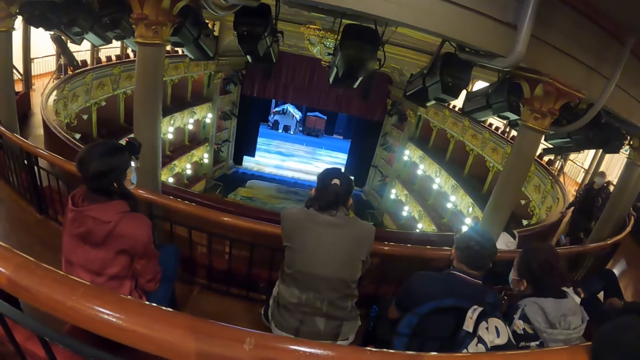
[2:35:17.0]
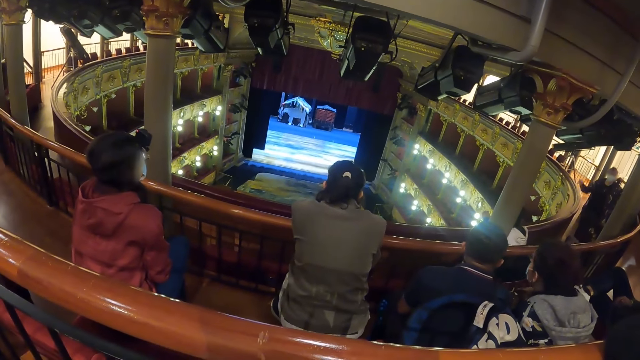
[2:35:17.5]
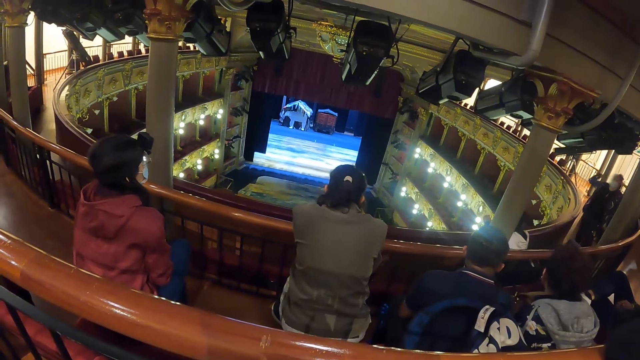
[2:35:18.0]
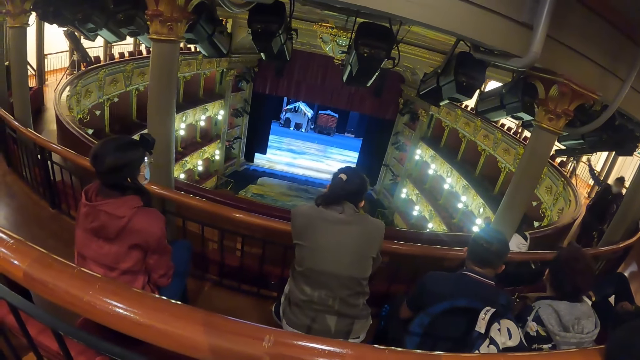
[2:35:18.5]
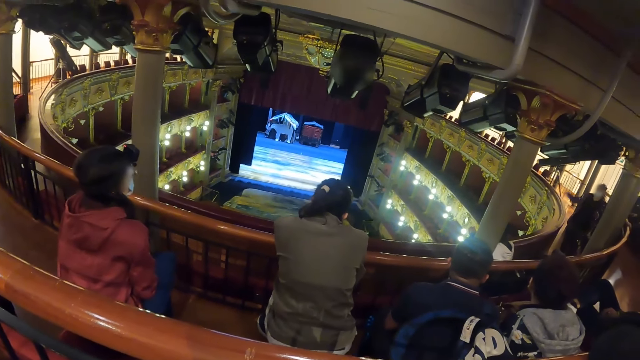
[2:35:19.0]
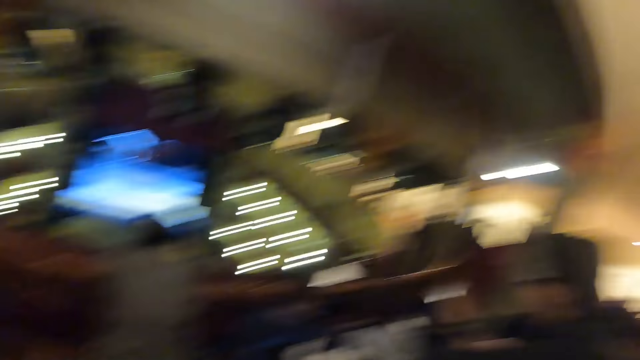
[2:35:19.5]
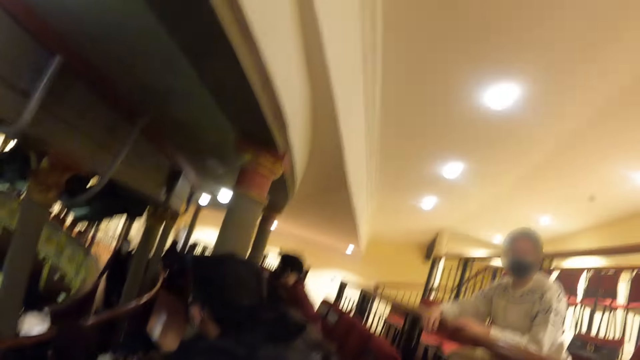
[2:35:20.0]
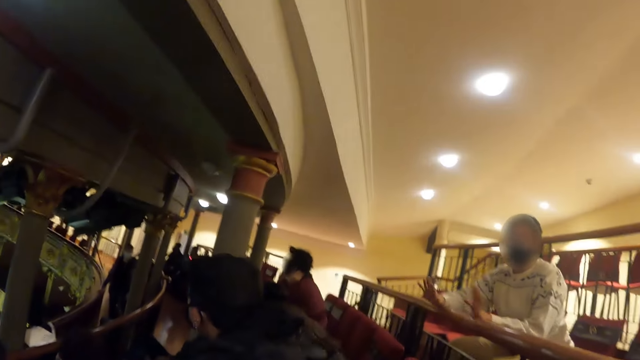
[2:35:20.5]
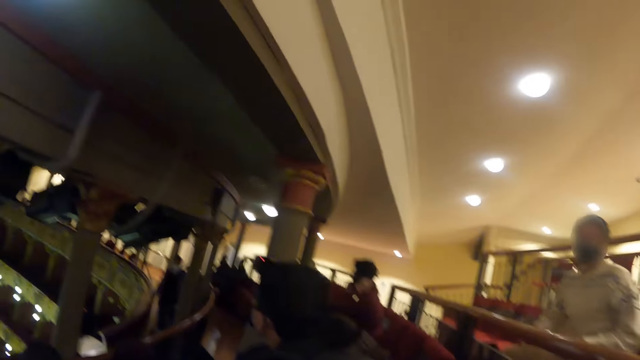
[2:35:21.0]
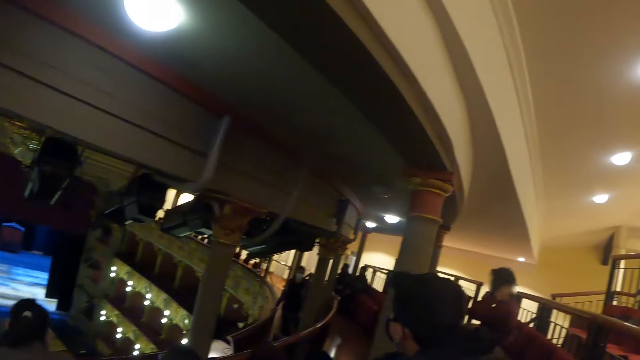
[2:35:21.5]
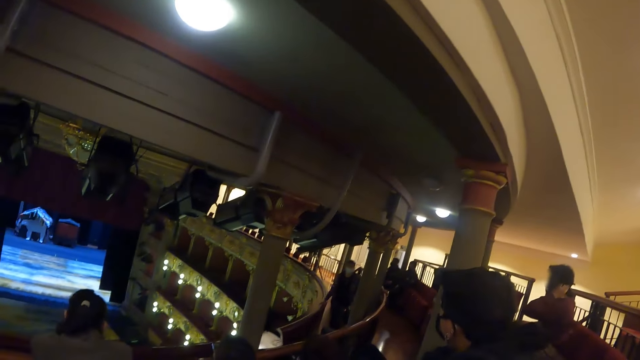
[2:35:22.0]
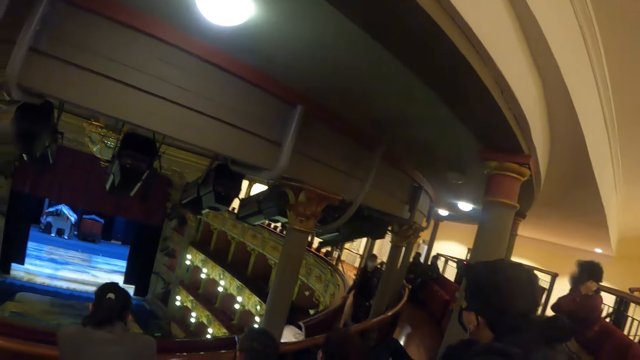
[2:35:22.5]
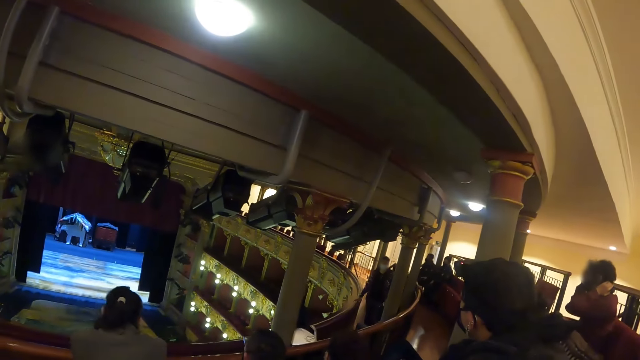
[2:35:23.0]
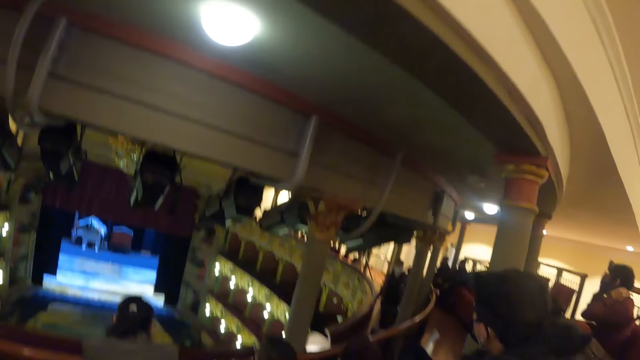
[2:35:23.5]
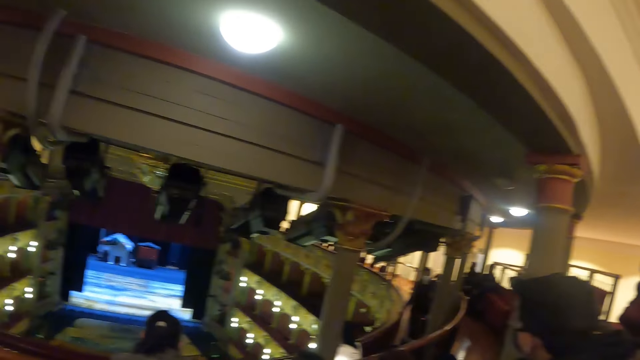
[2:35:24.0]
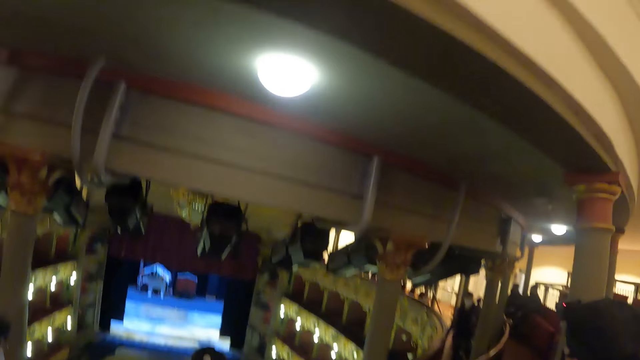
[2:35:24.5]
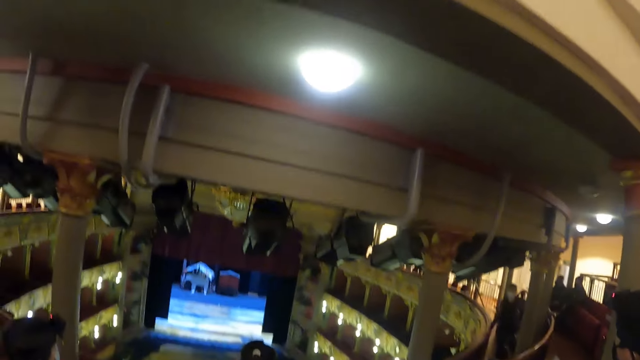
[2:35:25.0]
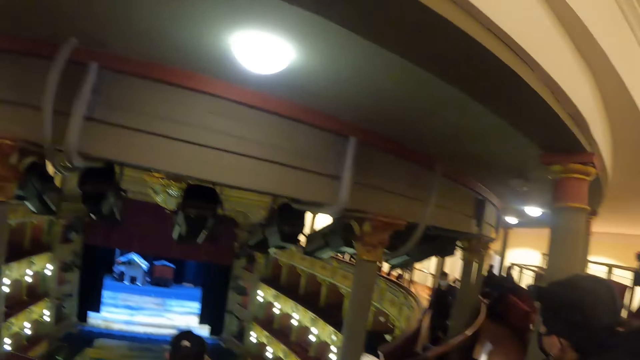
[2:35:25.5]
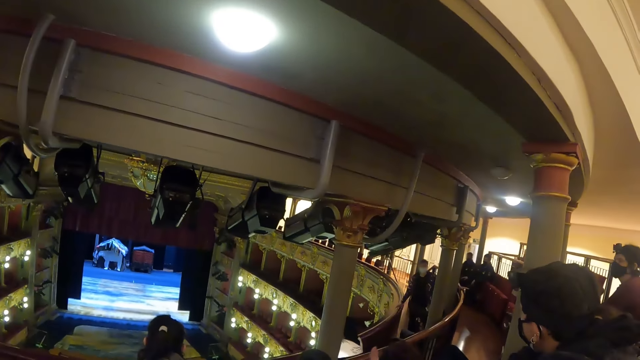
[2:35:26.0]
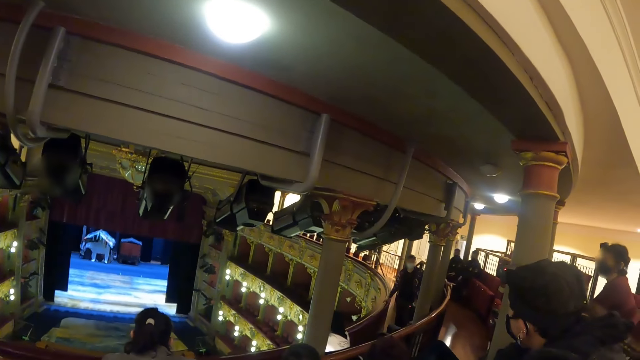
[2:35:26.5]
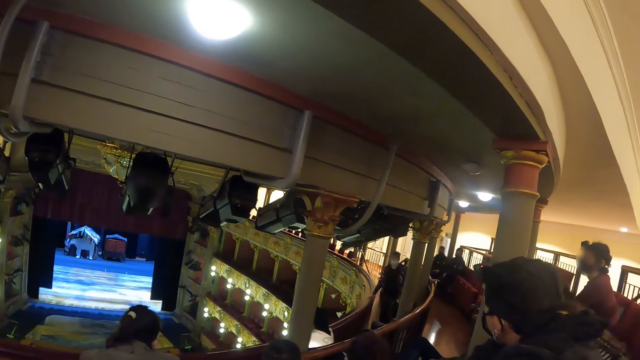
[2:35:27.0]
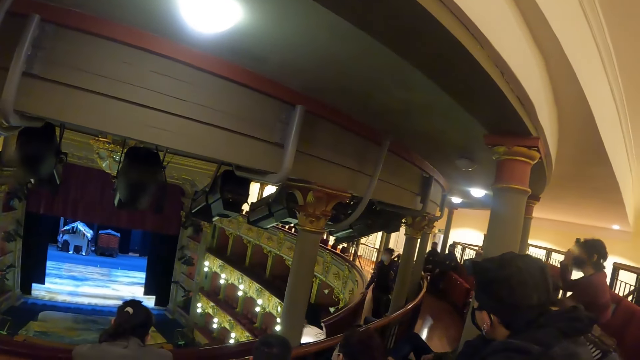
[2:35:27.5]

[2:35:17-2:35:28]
The camera wearer turns to a person. Another person interacts with the first person. The first person gestures with hands. The camera wearer looks around the theater.

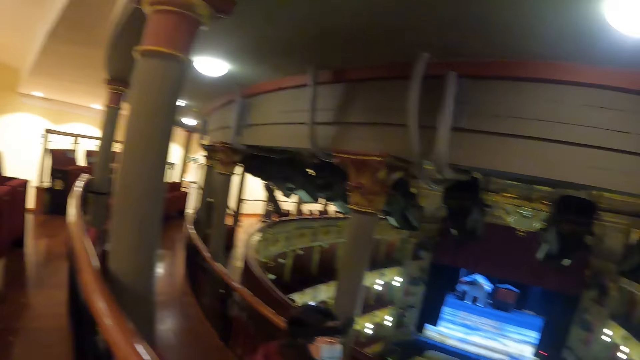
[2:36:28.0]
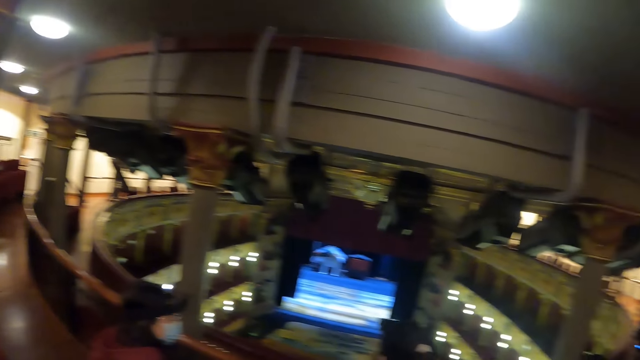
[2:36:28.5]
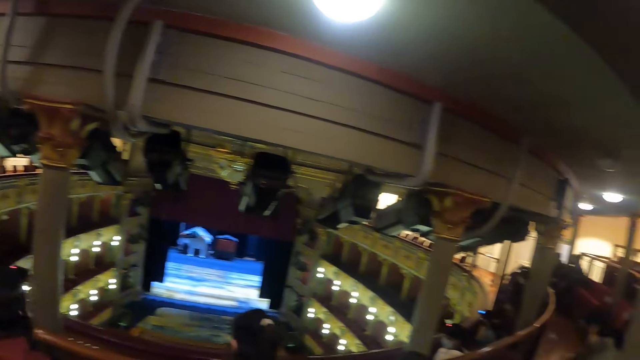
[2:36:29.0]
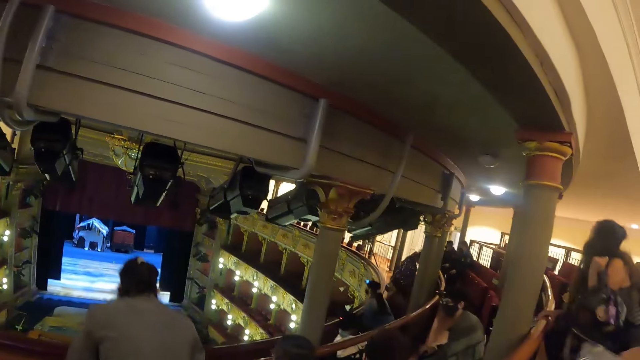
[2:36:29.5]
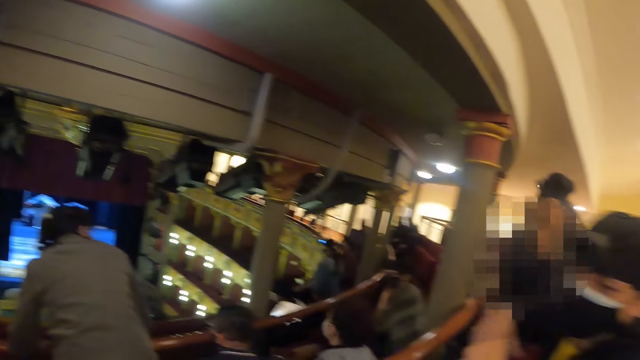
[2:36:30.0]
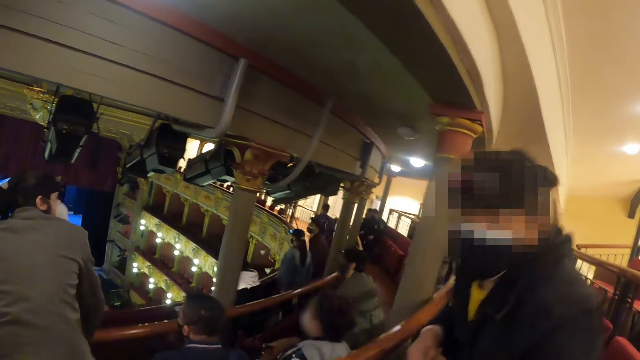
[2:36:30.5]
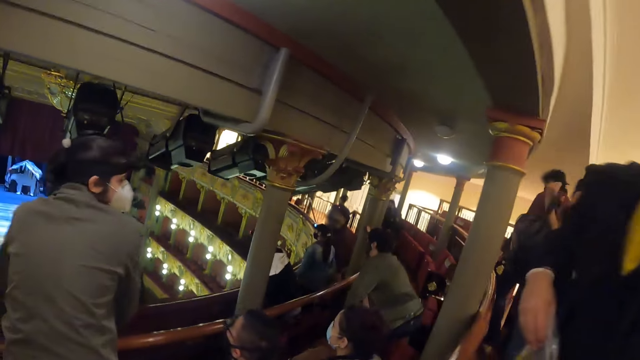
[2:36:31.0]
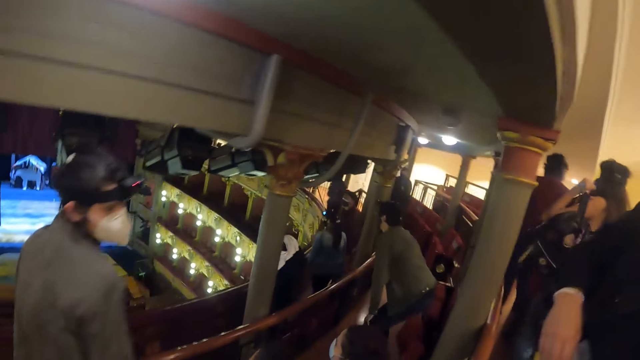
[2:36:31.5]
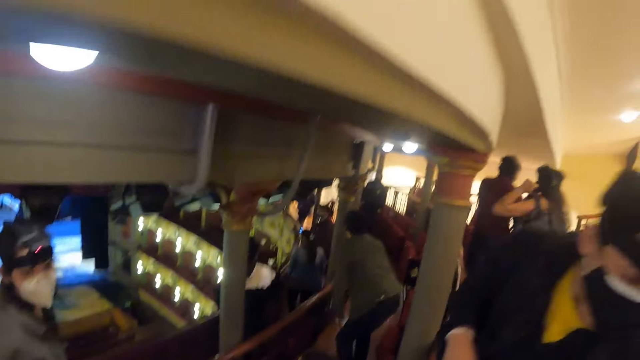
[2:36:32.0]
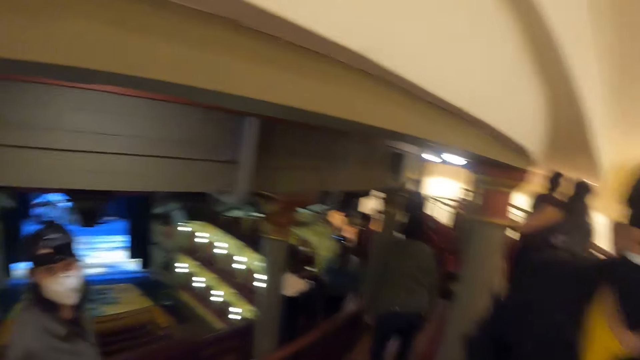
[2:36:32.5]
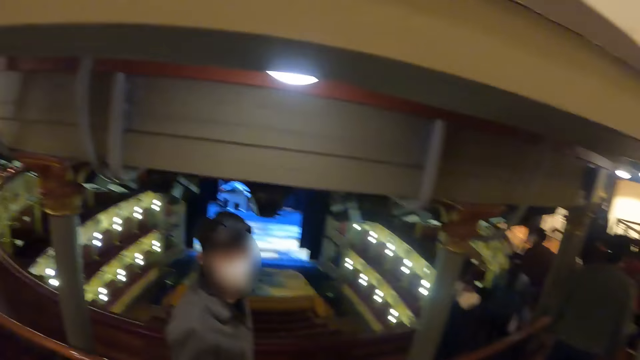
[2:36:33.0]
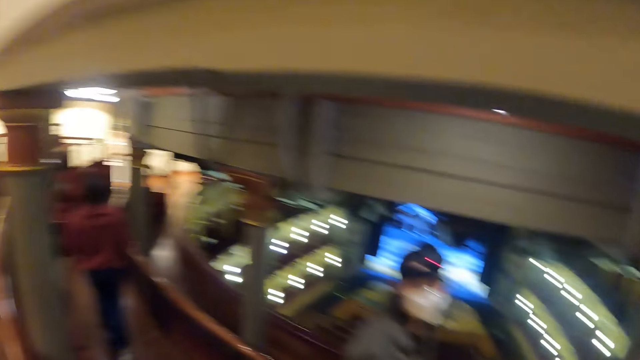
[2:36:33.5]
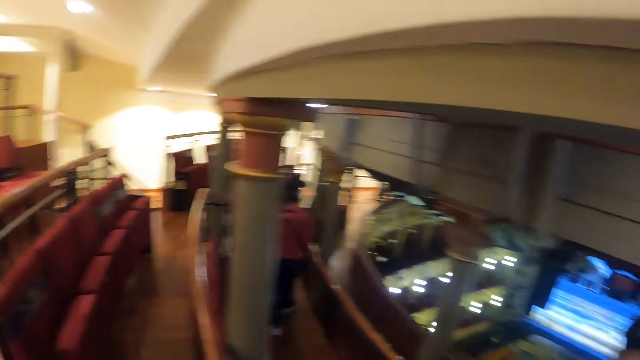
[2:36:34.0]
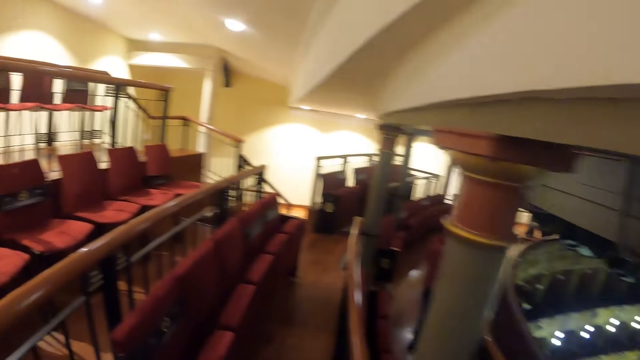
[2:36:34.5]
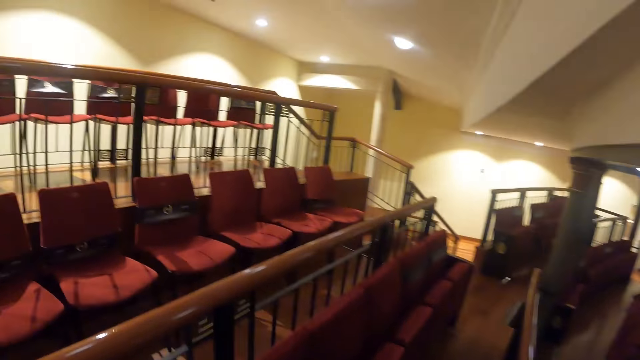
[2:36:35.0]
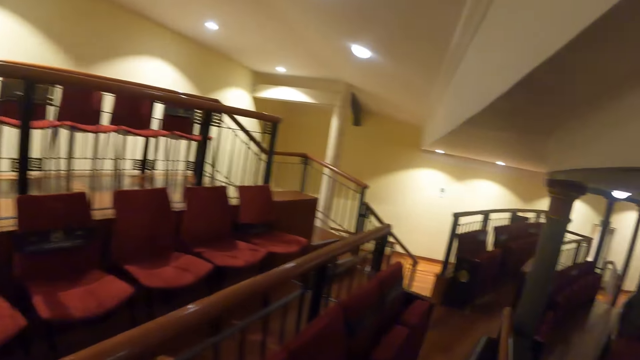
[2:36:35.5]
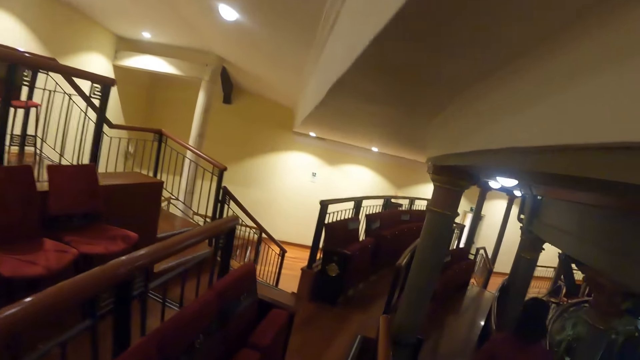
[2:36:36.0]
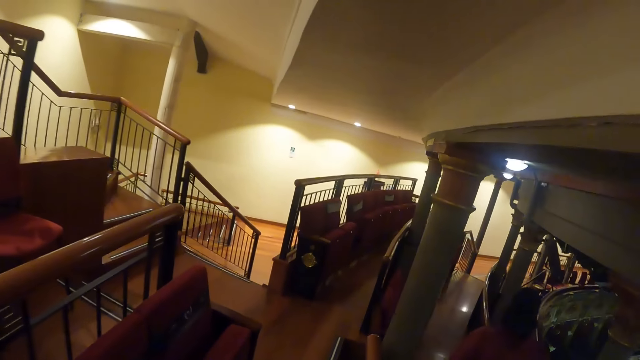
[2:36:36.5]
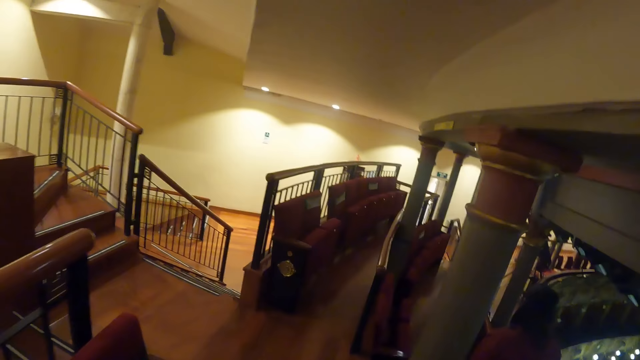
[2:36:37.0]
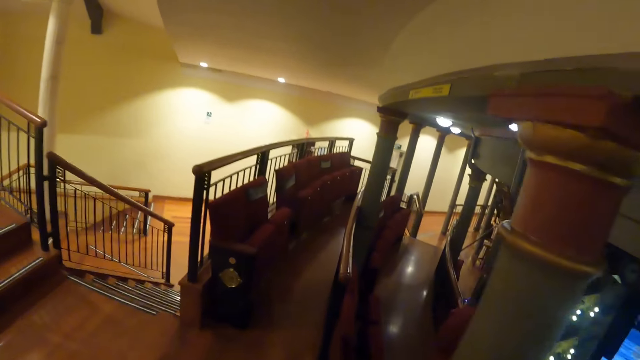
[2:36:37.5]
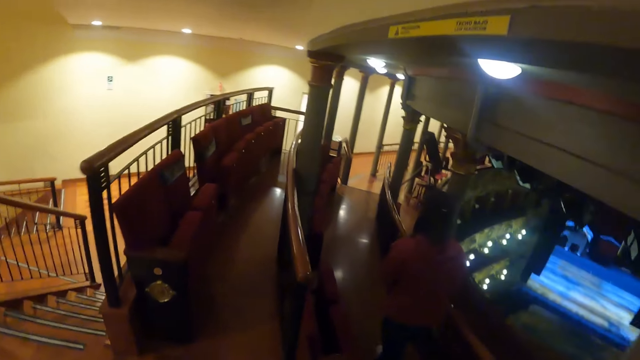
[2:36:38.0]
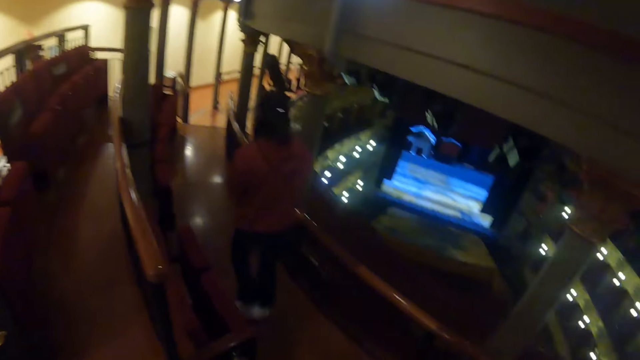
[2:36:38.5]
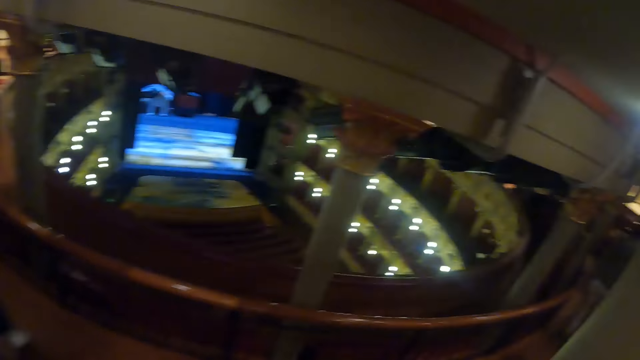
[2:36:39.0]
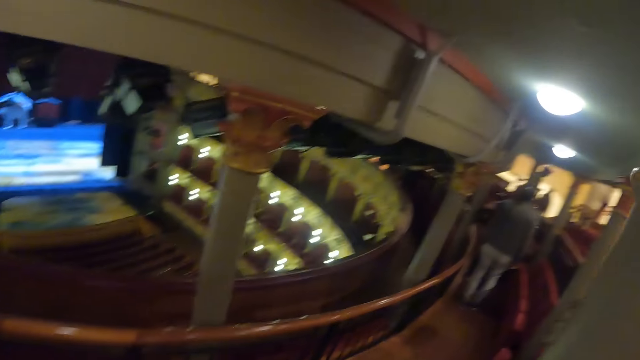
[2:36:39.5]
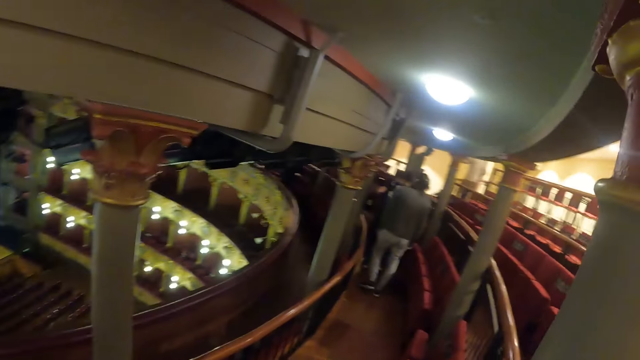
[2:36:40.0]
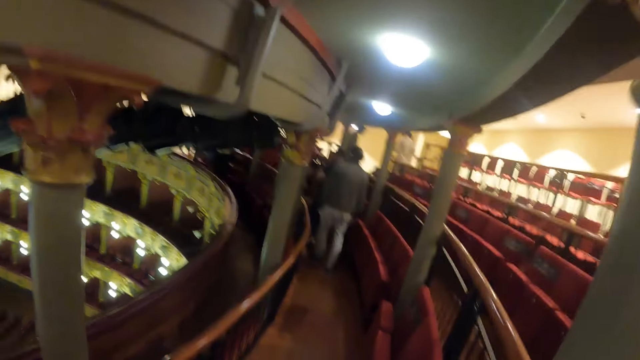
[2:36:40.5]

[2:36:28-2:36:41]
The camera wearer gets up from the theatre chairs. A person and another person stand up. The camera wearer stares around. They walk around the theater.
